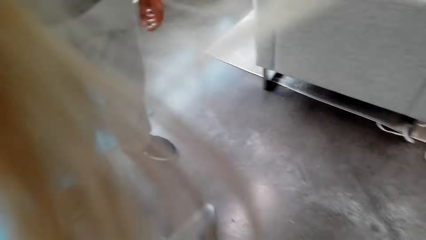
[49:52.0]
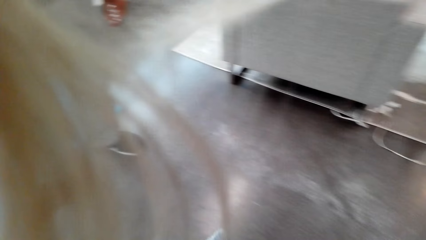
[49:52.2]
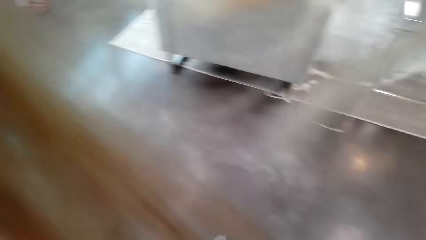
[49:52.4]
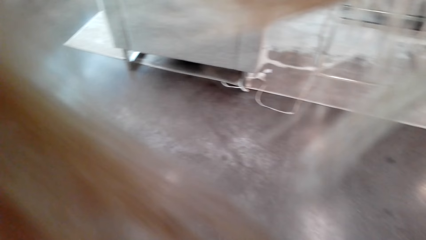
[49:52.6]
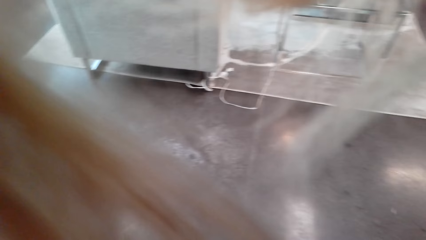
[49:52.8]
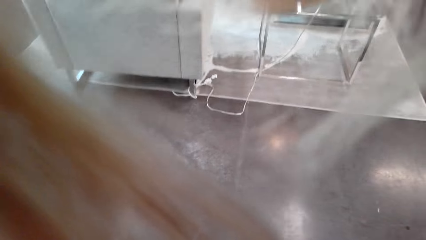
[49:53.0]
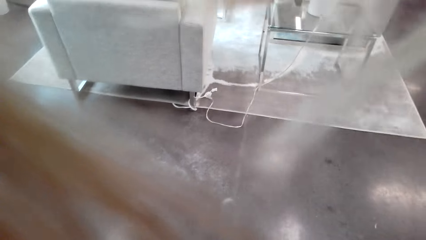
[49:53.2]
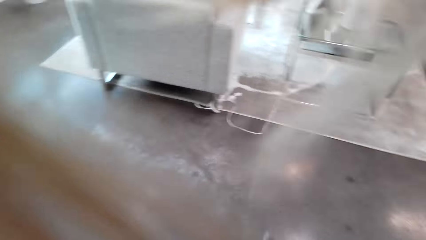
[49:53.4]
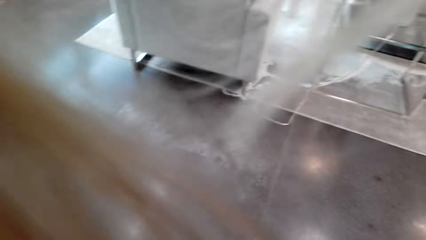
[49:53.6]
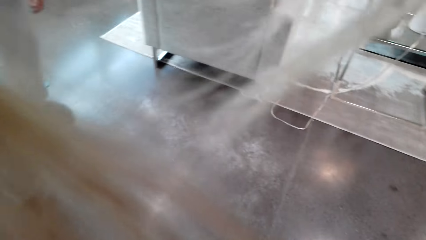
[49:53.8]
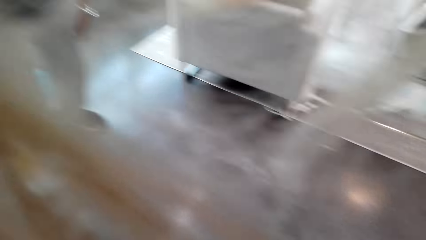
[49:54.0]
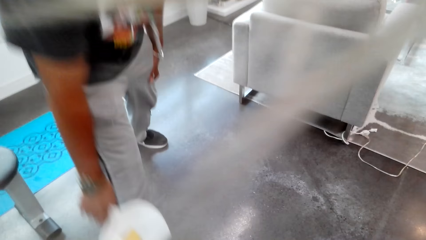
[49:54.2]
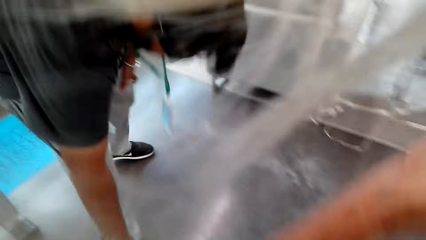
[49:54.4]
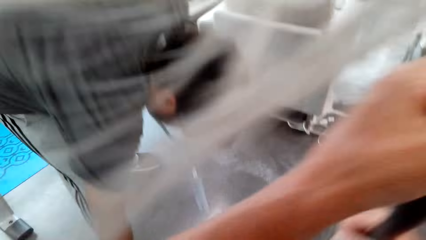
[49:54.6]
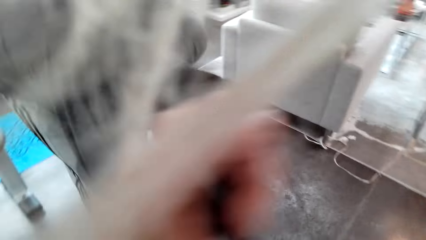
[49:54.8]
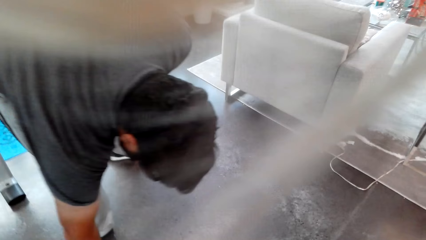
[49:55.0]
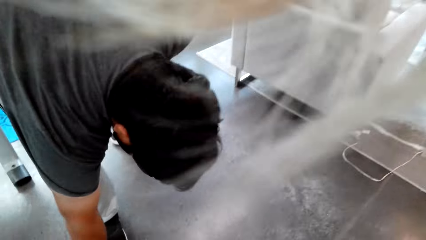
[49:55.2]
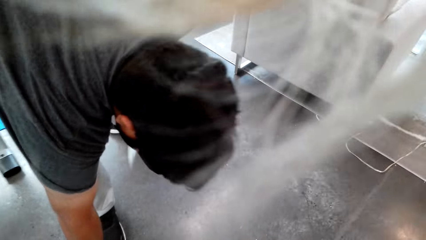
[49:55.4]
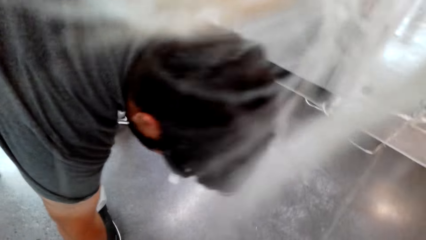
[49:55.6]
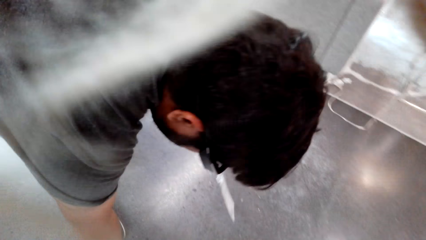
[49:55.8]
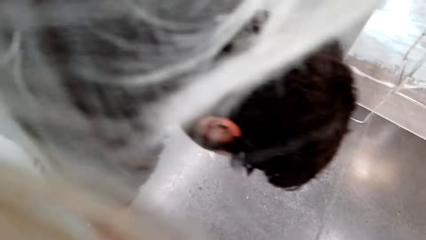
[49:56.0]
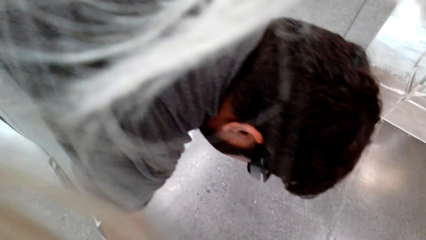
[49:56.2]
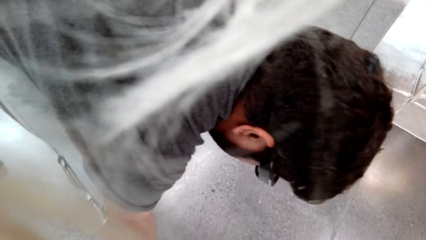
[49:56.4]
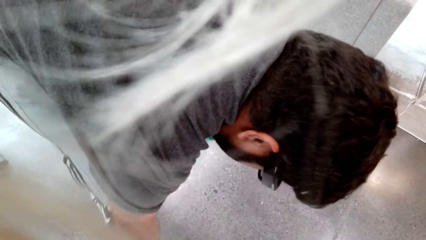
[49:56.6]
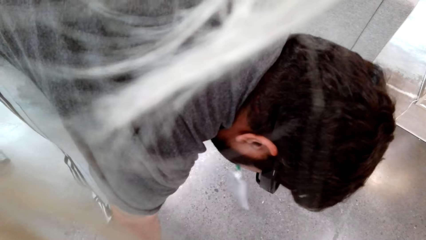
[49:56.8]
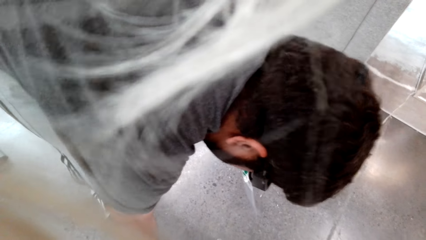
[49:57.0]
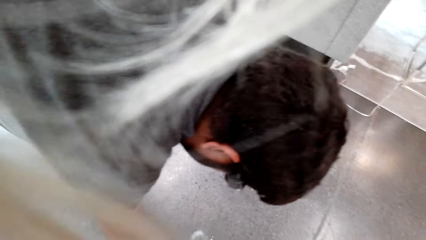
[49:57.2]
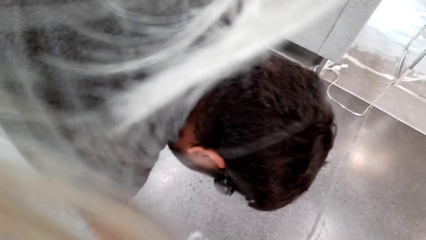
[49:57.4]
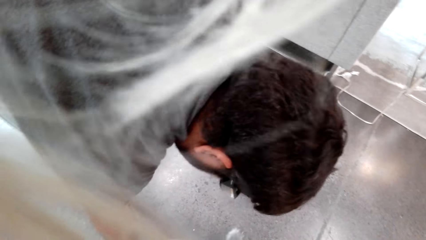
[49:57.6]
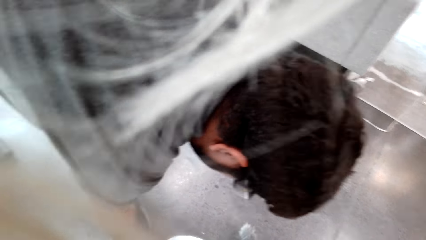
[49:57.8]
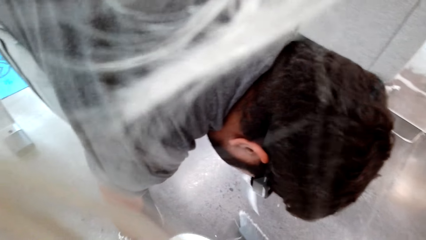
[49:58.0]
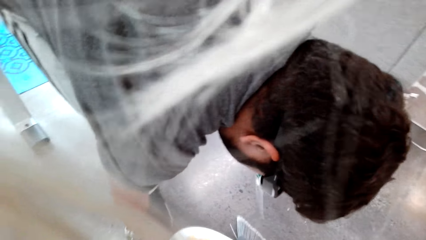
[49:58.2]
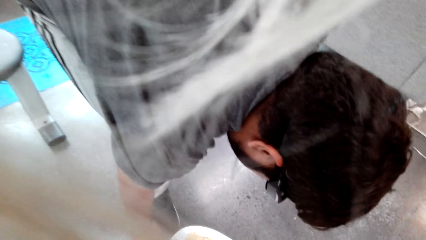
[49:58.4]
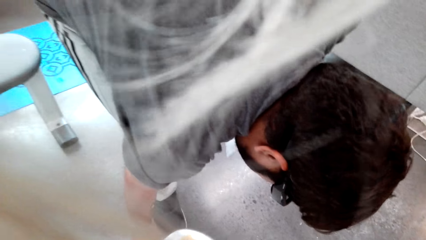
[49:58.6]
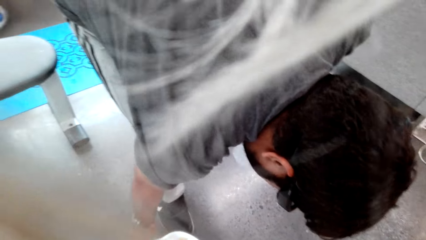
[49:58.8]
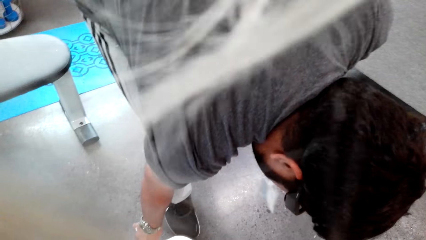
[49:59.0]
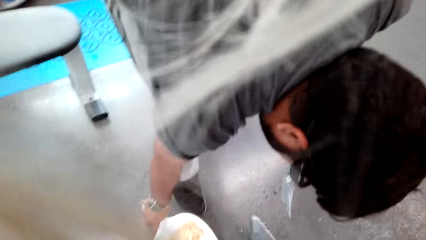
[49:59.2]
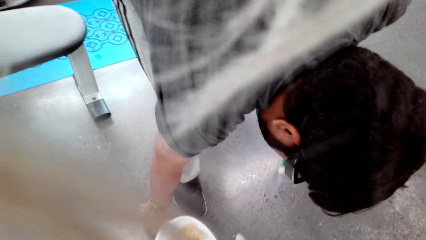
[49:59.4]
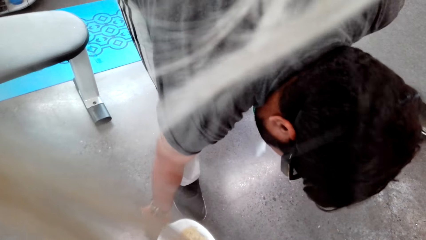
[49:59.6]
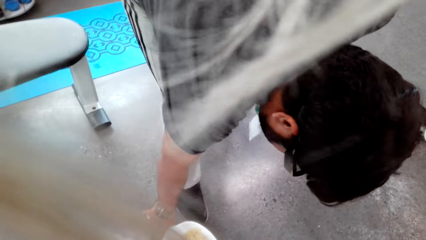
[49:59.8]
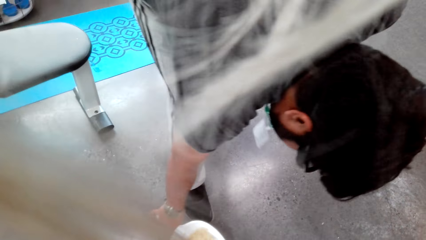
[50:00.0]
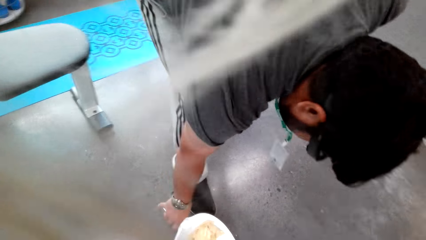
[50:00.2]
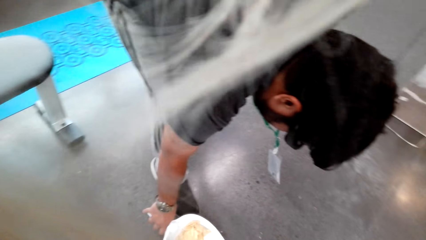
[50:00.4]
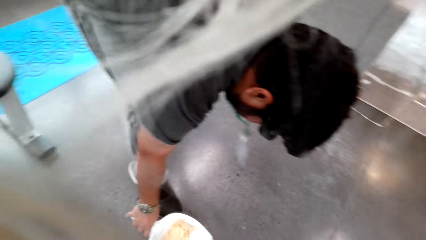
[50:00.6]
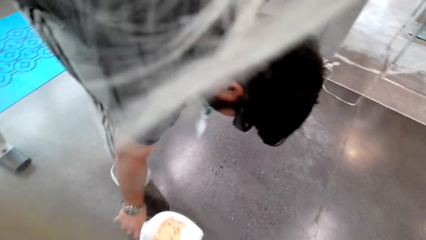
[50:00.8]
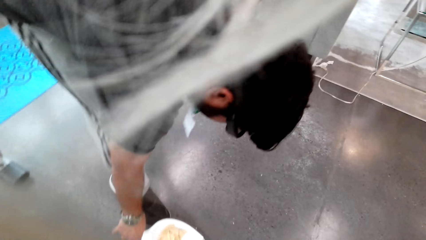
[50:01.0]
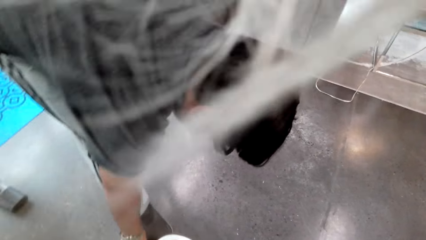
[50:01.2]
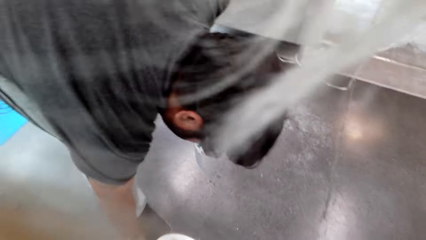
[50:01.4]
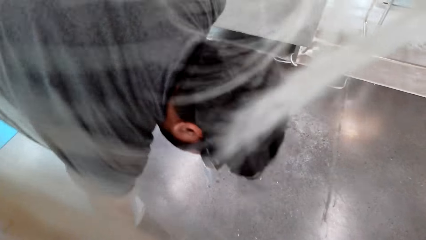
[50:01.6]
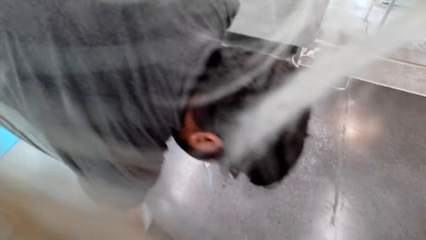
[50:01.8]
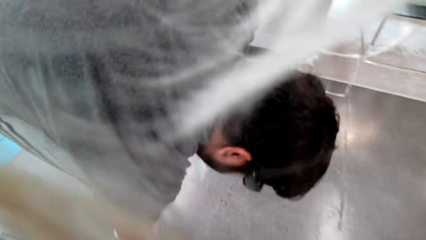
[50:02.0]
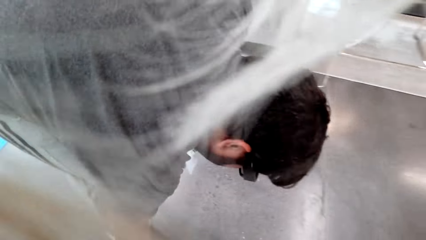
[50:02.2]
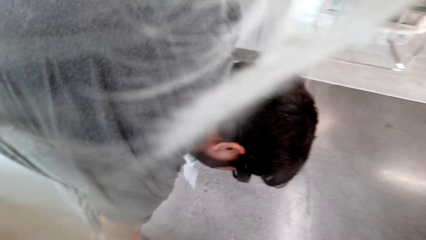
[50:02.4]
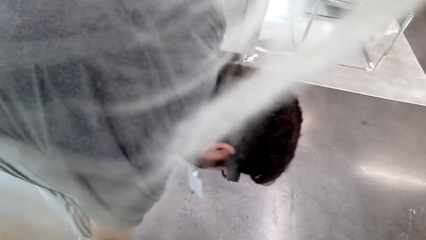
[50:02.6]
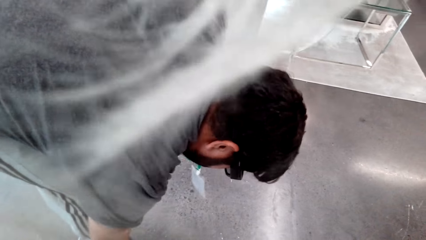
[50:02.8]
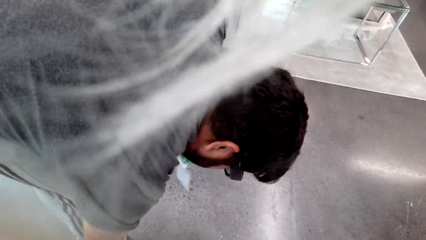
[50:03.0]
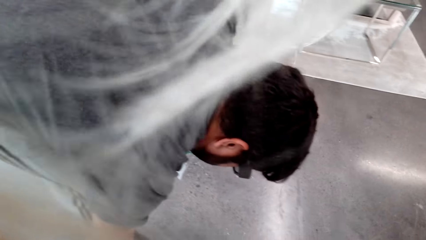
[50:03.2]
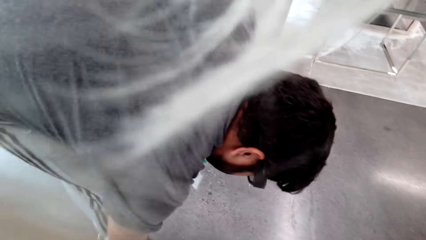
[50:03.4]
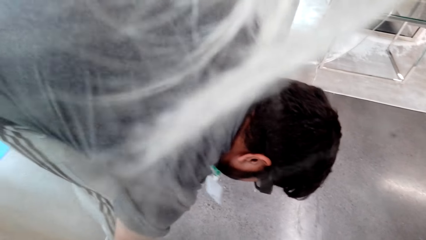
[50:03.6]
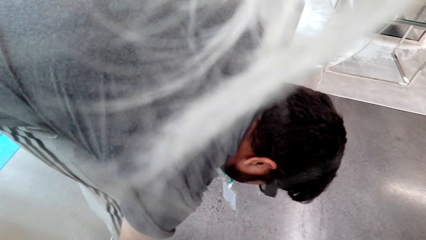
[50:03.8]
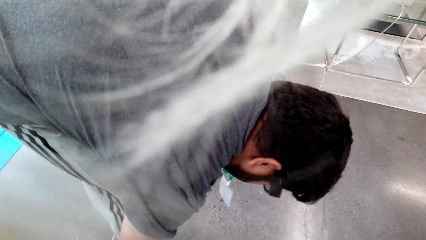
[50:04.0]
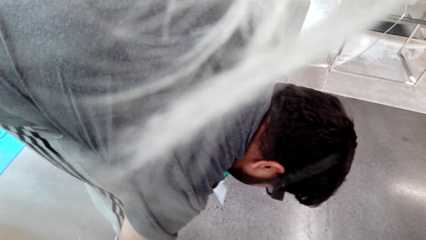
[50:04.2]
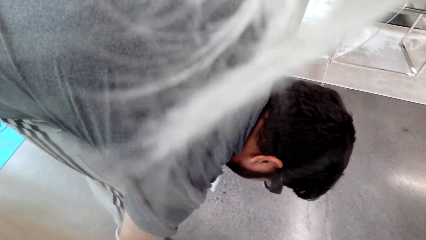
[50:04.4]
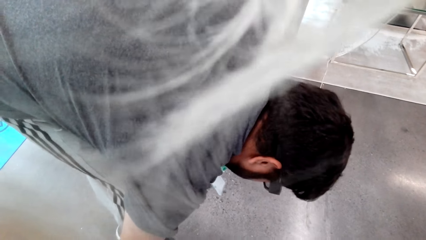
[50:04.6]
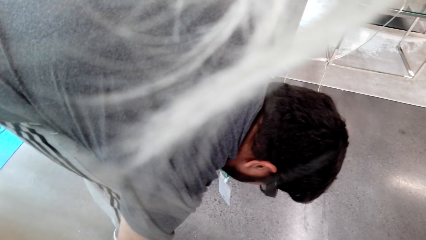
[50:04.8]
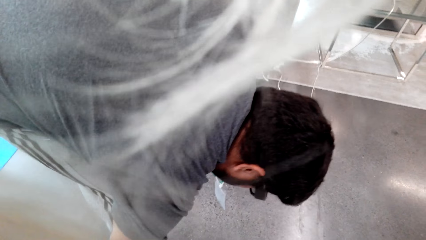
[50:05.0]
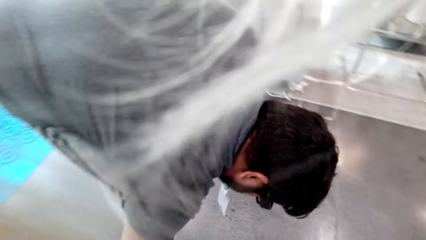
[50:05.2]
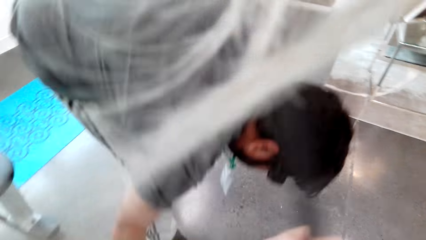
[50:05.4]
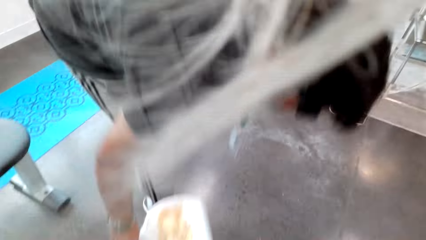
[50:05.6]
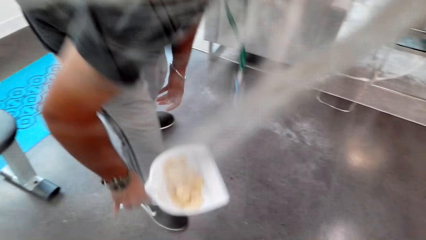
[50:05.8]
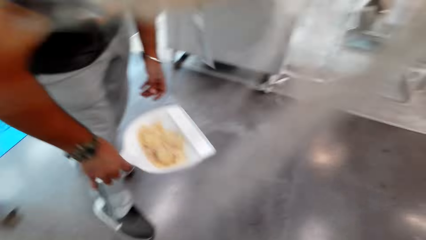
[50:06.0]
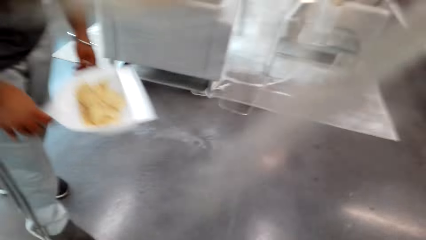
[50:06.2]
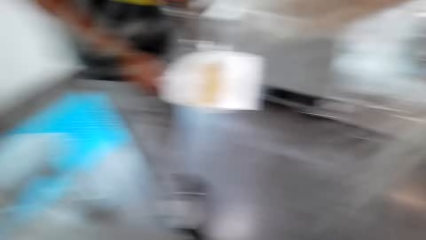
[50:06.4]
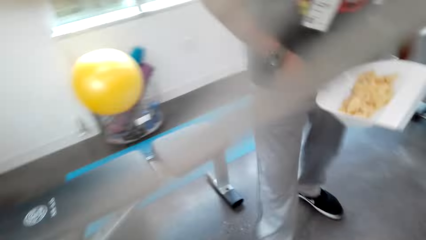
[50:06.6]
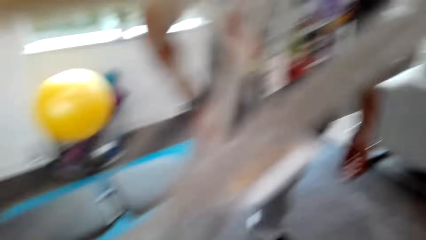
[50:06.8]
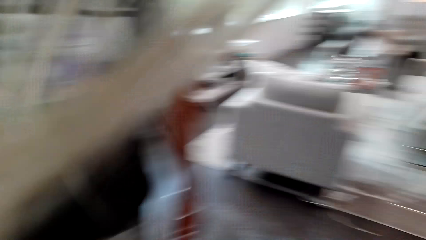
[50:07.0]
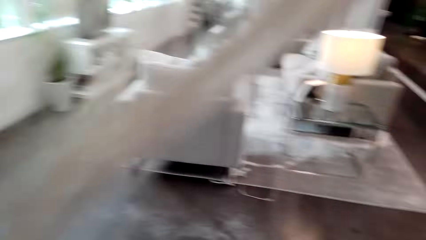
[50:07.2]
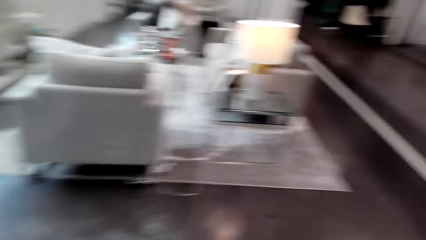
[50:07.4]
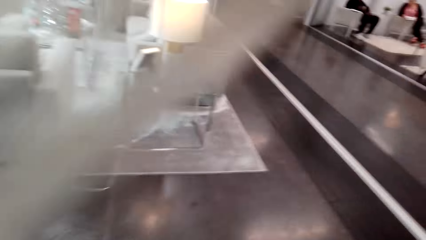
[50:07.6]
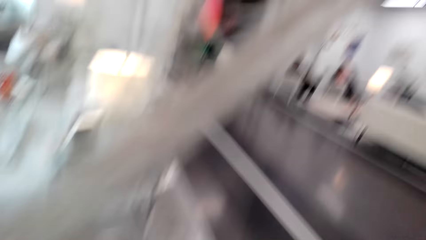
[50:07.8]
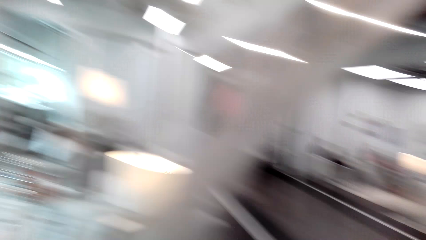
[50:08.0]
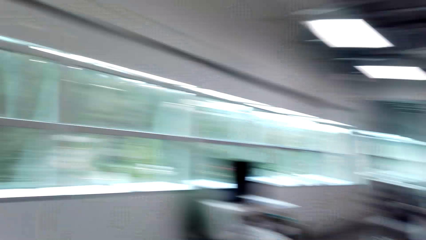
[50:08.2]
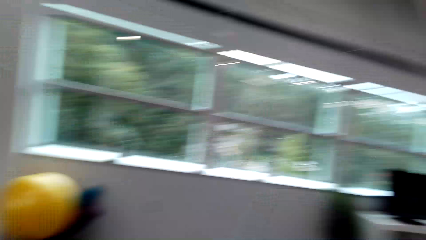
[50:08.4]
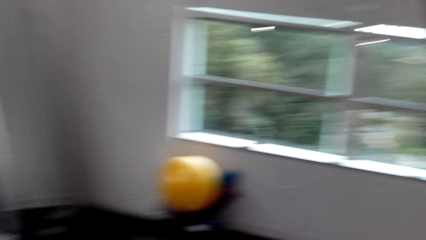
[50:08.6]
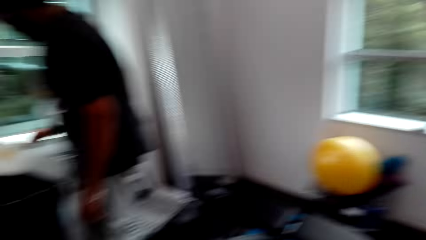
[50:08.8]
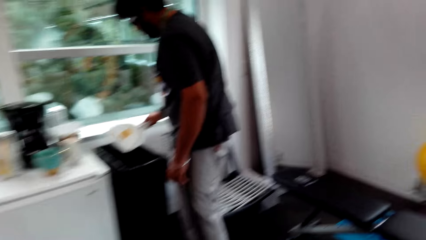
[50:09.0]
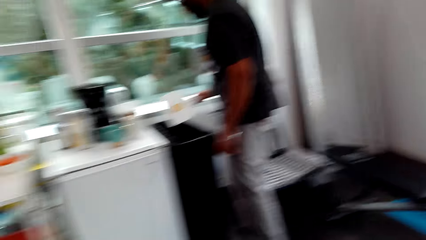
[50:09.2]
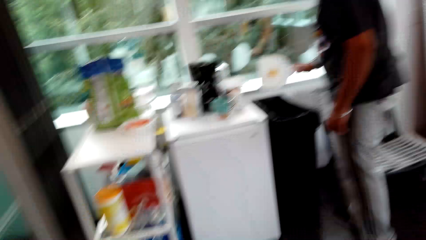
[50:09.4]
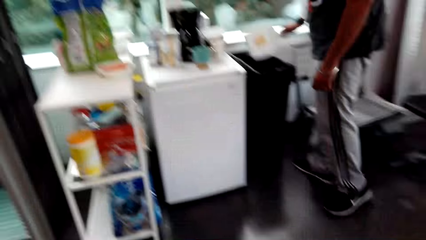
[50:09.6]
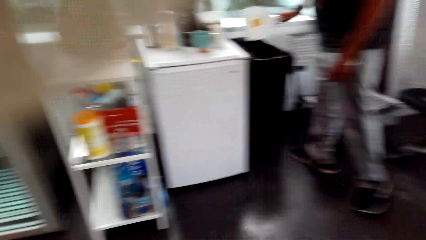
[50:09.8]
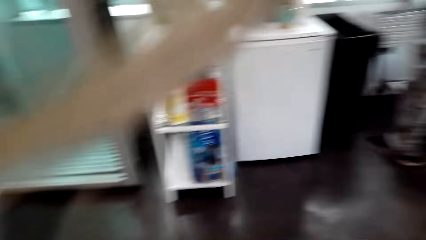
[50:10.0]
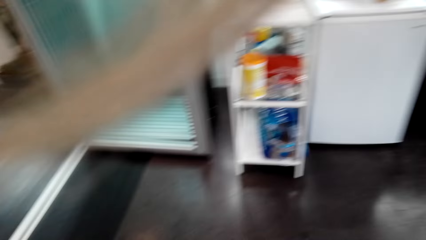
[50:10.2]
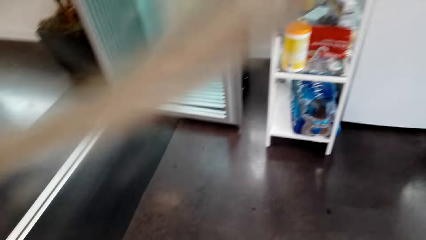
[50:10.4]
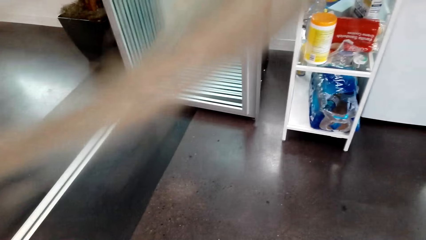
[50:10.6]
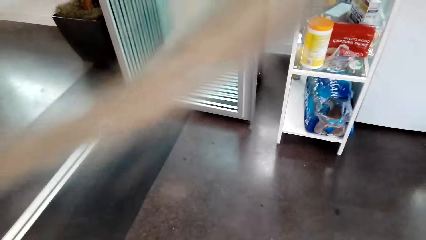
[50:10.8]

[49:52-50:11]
A man bends. The man collects the dirt with the dustpan. The man moves the dirt picker. The camera wearer looks around. They walk on the floor. The man throws the dirt in the dustbin. The camera wearer hits the picker on the trash can.
